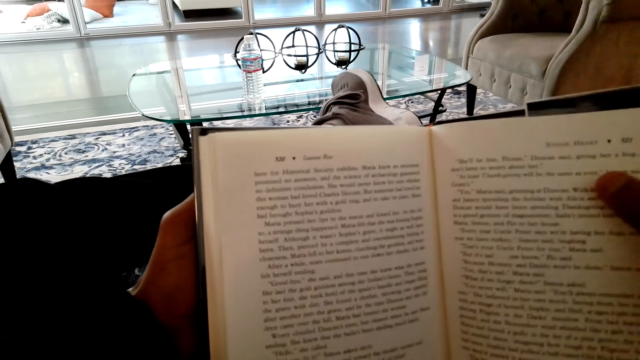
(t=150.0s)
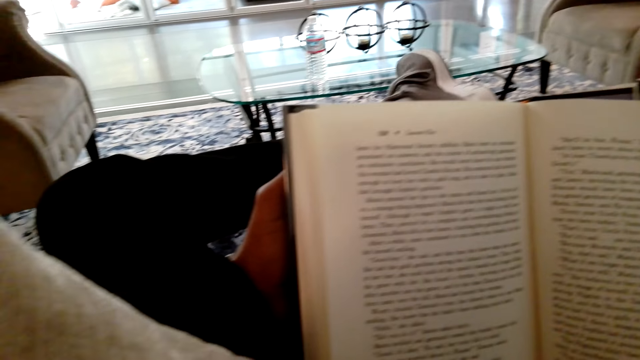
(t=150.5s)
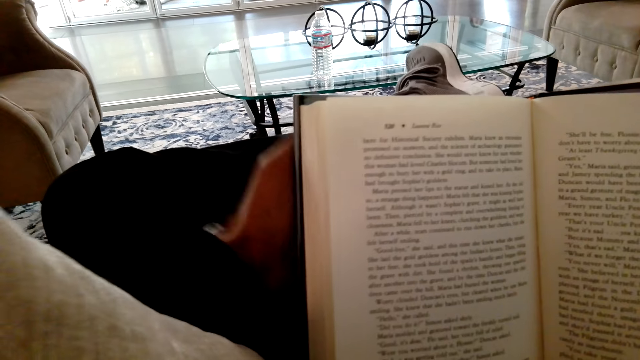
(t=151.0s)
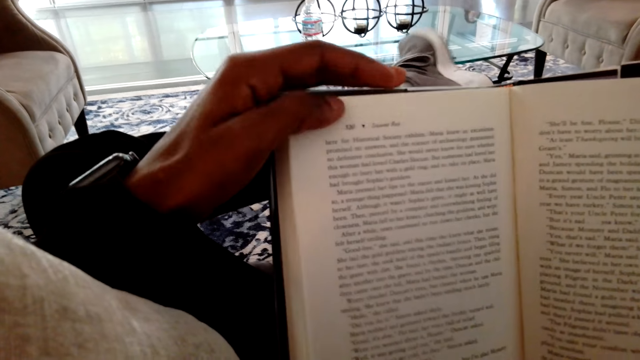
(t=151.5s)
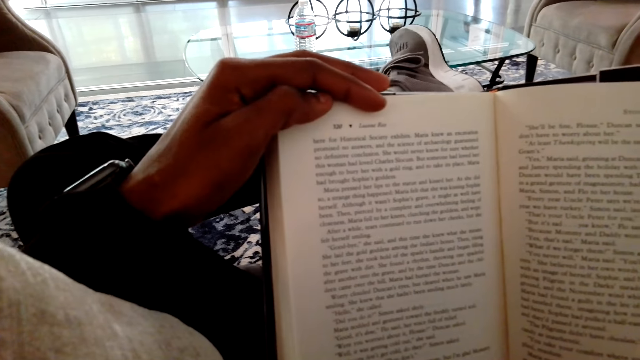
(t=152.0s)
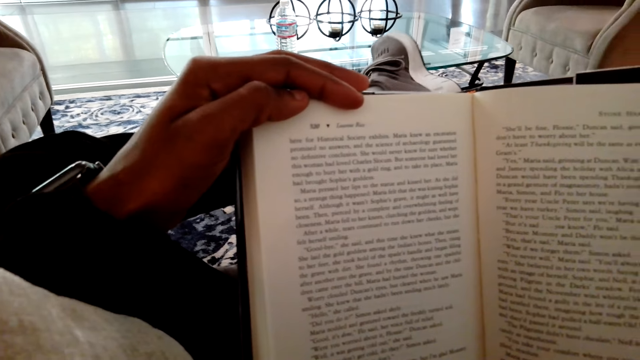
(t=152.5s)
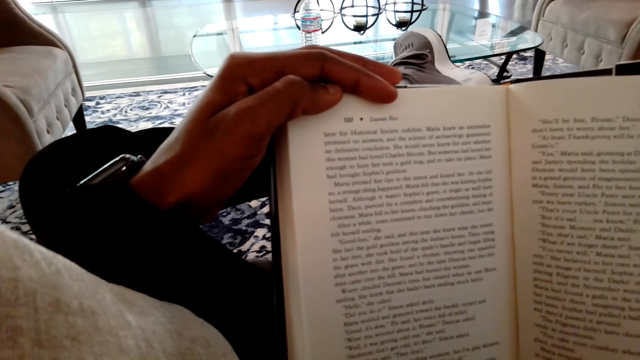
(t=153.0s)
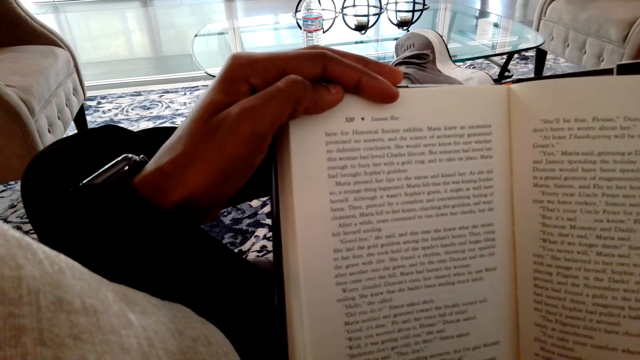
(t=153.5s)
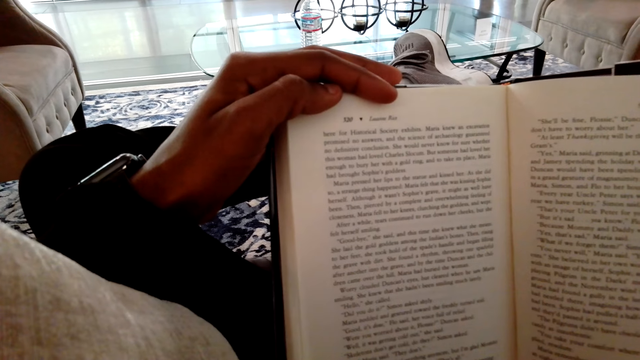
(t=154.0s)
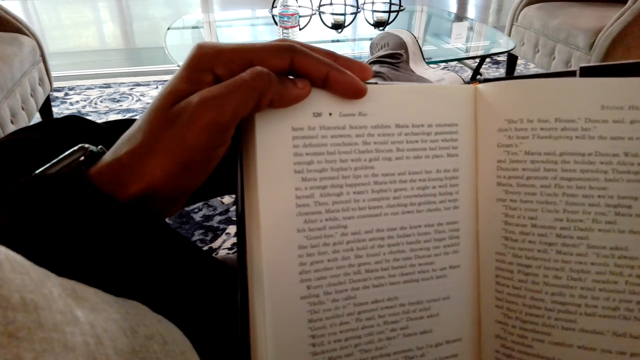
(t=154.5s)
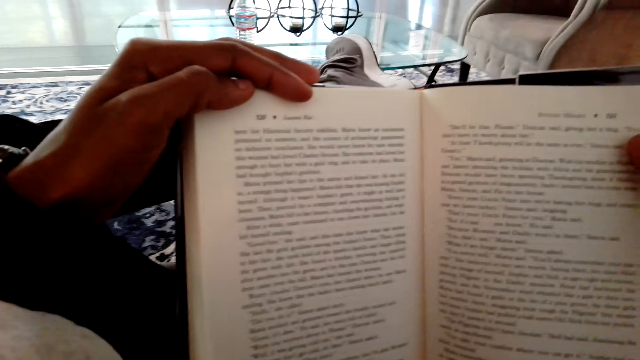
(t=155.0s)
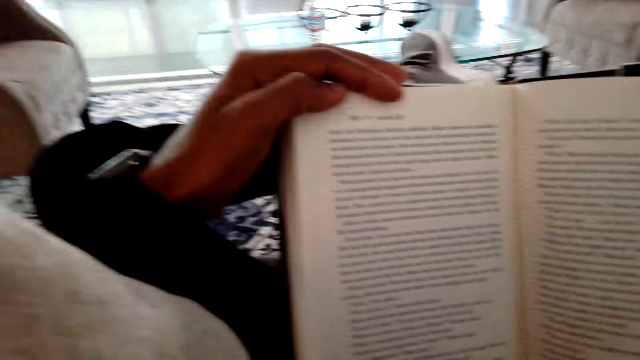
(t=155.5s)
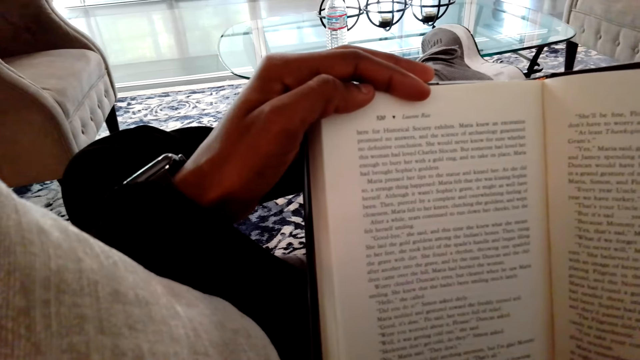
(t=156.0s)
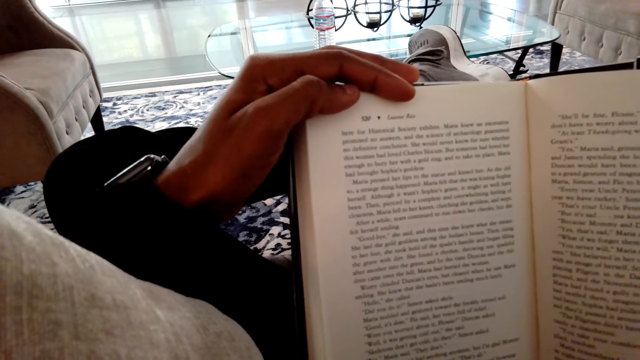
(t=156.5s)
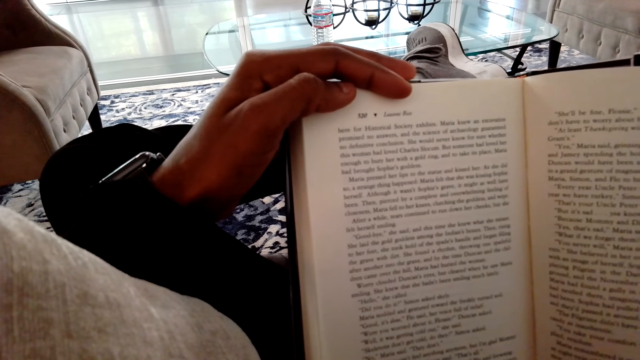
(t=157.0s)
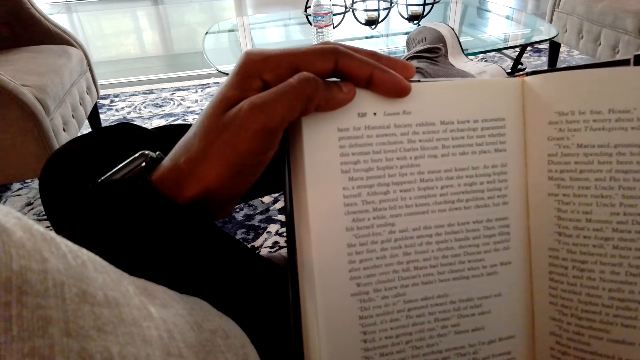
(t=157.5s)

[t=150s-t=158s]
The camera wearer holds the novel well. They read the novel.

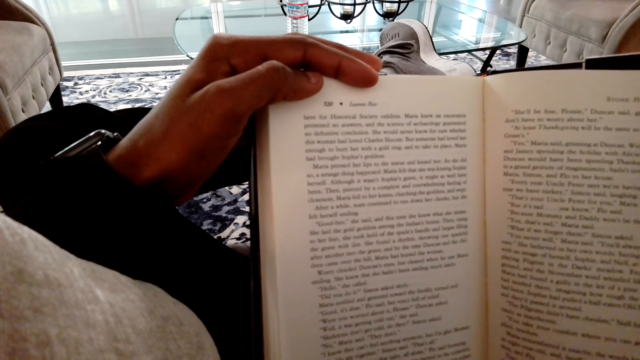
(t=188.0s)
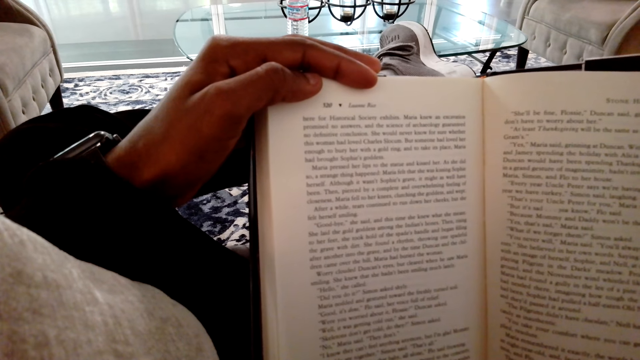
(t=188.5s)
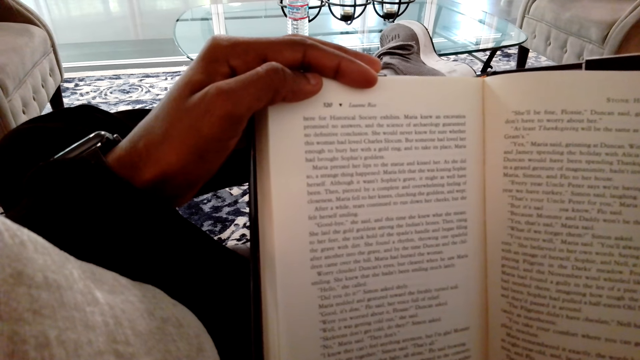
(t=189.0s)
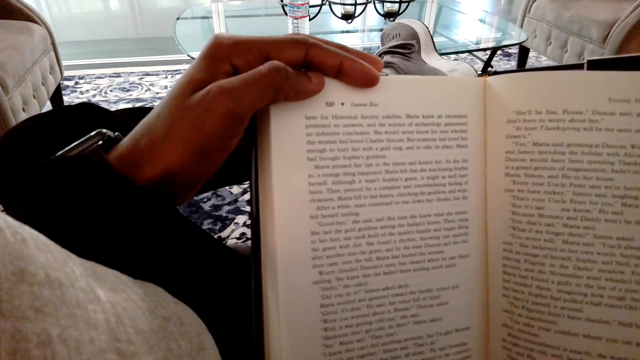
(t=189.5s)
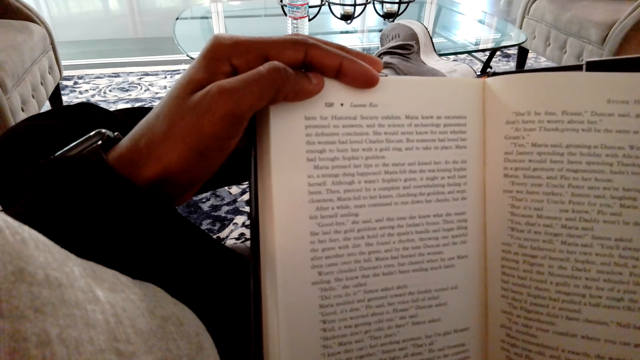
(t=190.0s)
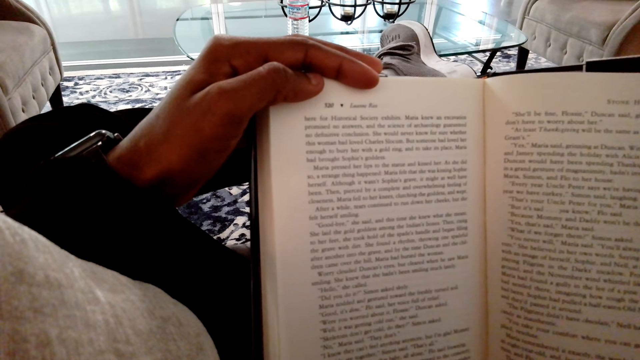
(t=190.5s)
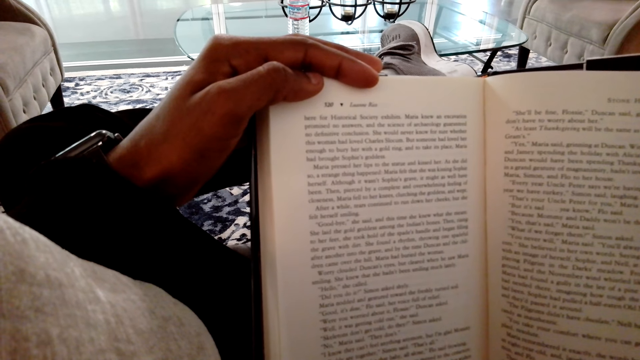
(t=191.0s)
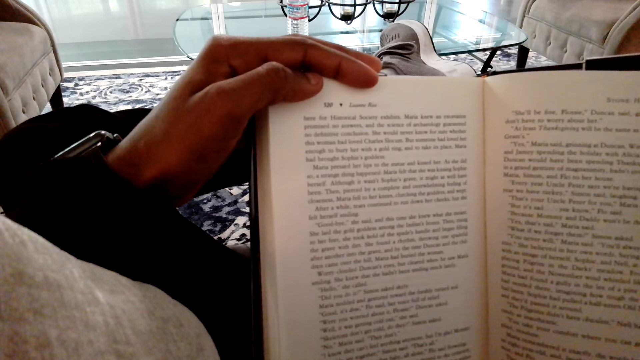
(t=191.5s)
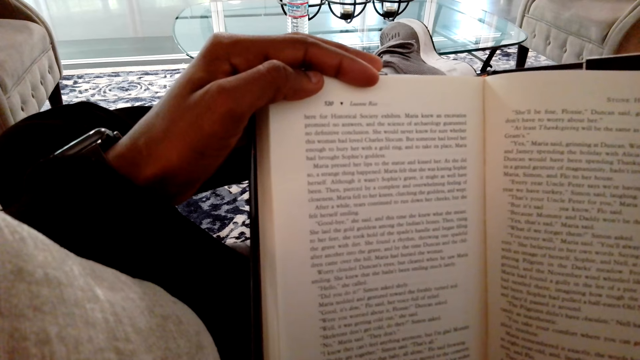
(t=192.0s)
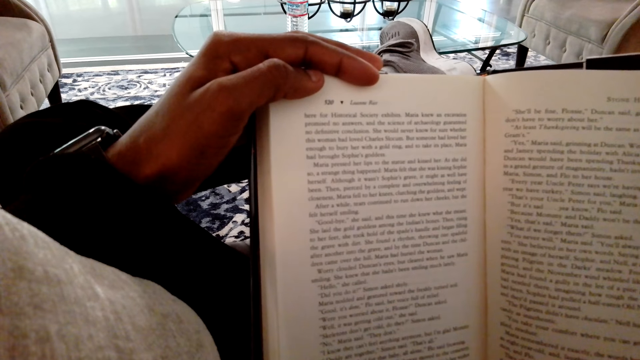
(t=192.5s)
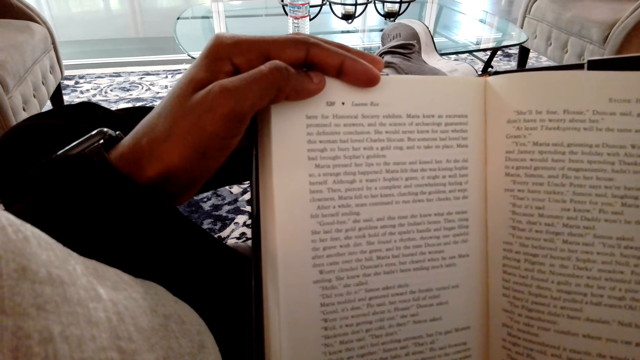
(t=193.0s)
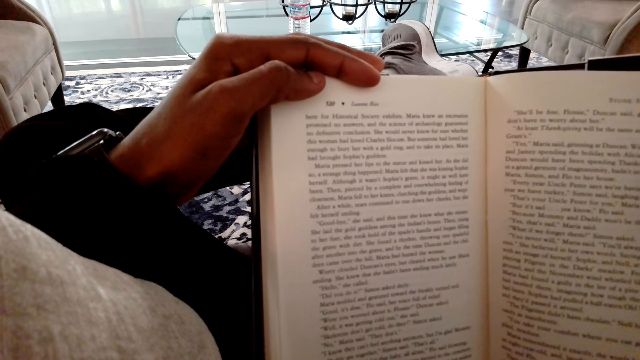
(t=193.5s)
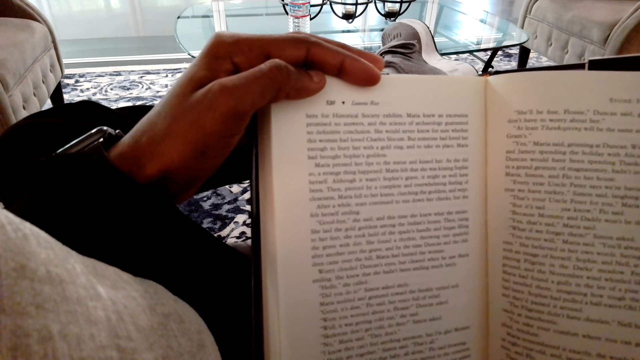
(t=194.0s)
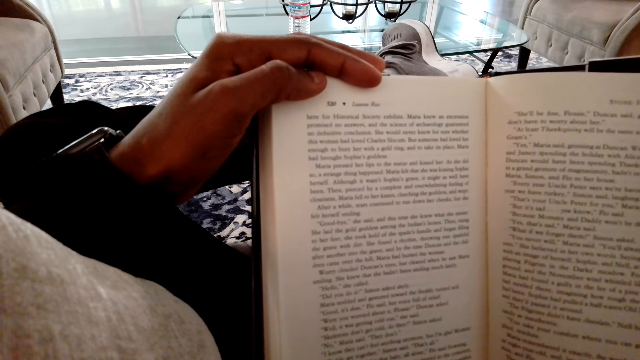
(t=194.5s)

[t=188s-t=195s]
The camera wearer reads the novel.

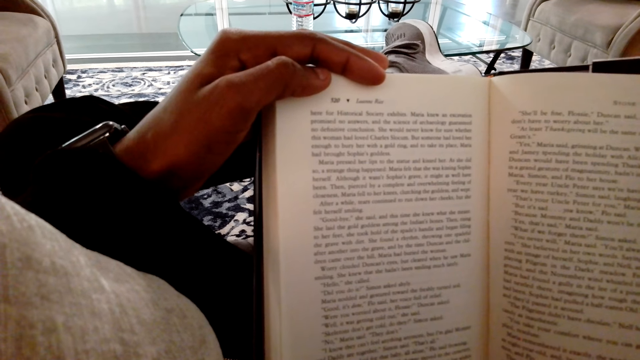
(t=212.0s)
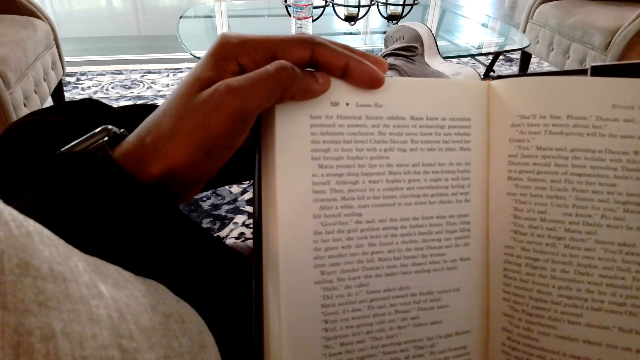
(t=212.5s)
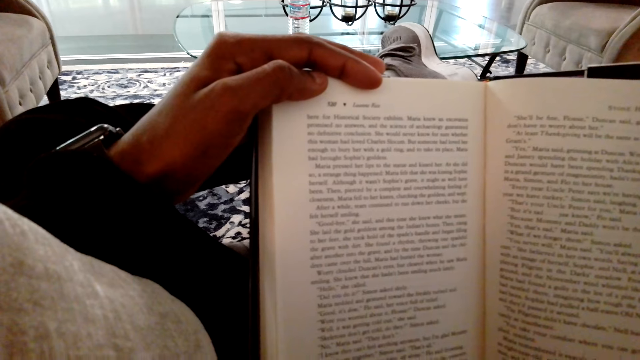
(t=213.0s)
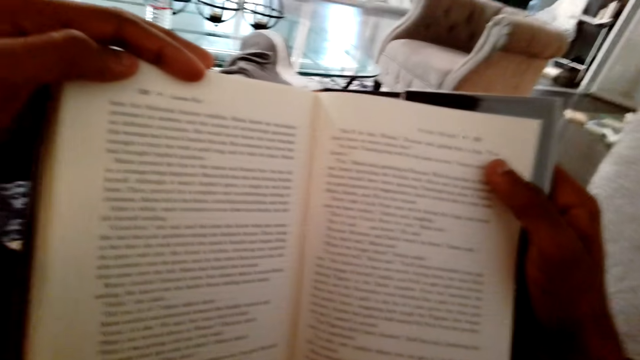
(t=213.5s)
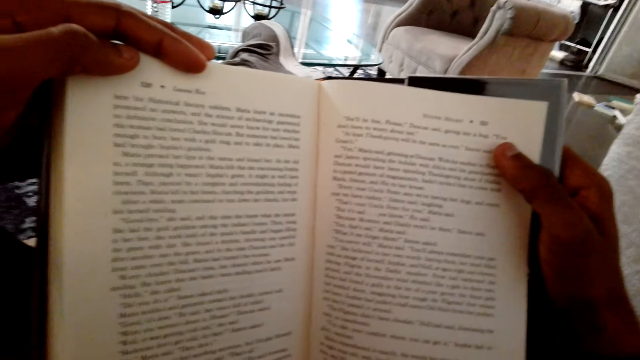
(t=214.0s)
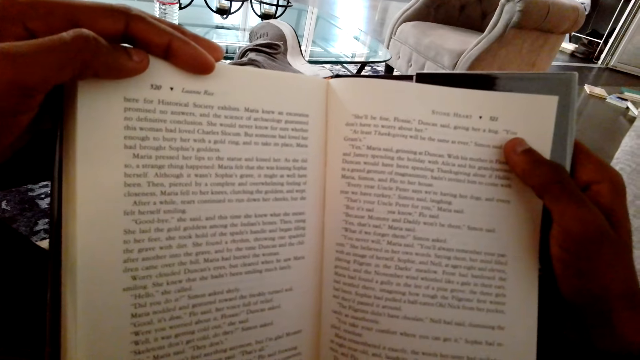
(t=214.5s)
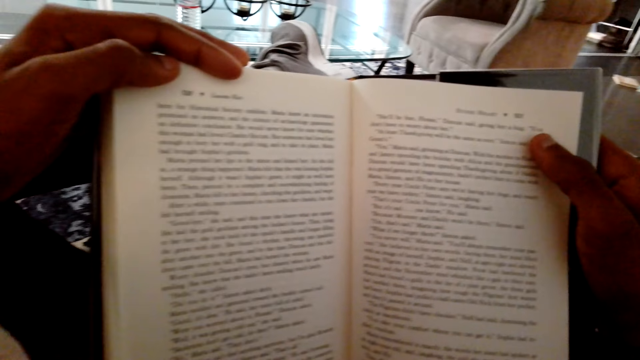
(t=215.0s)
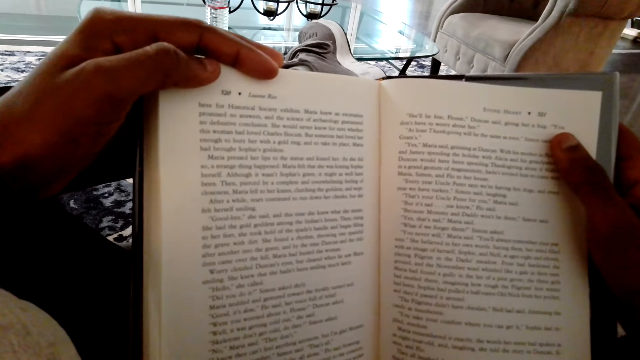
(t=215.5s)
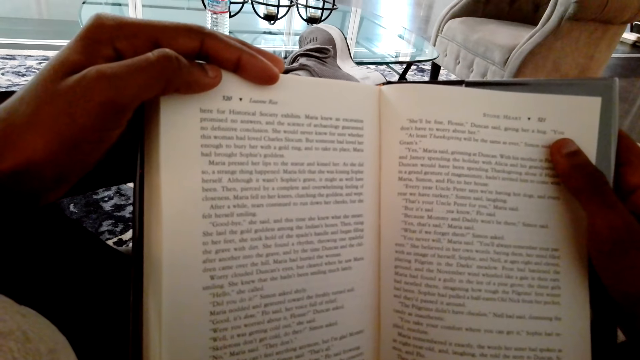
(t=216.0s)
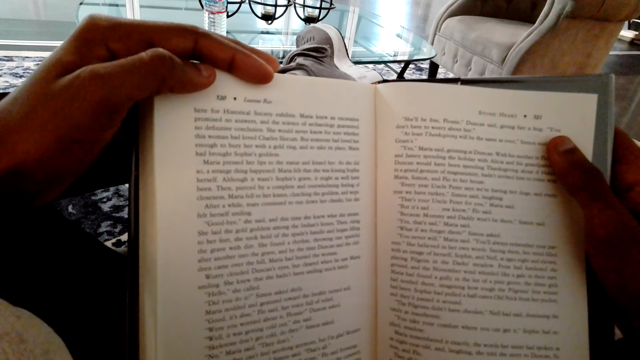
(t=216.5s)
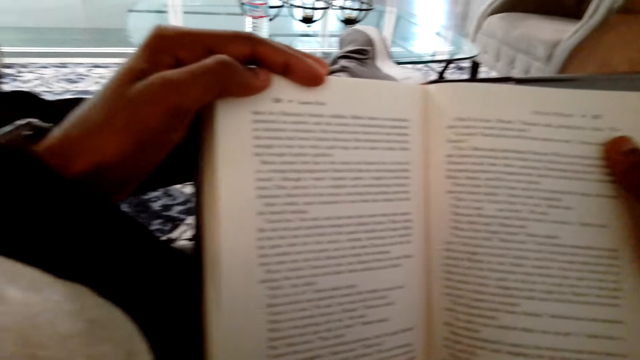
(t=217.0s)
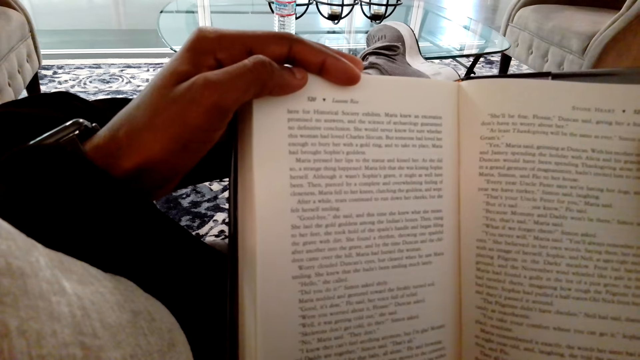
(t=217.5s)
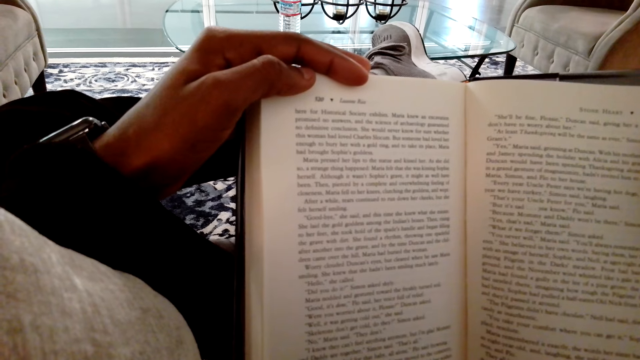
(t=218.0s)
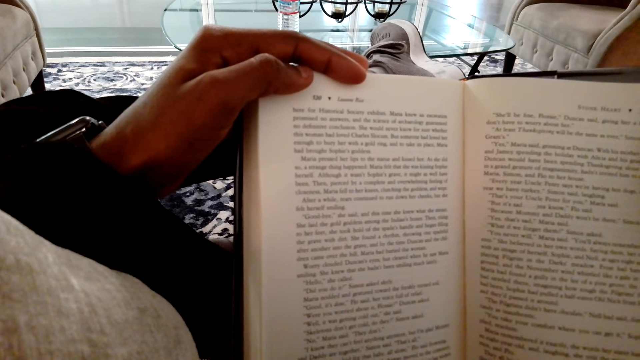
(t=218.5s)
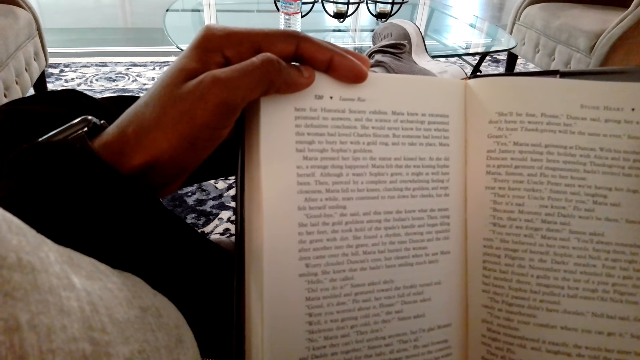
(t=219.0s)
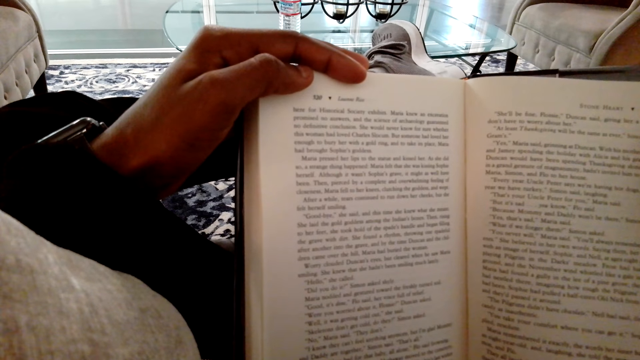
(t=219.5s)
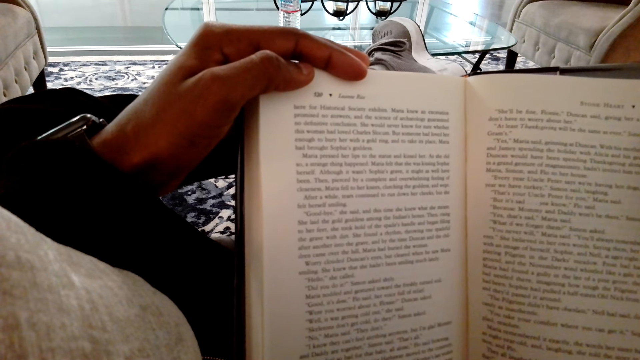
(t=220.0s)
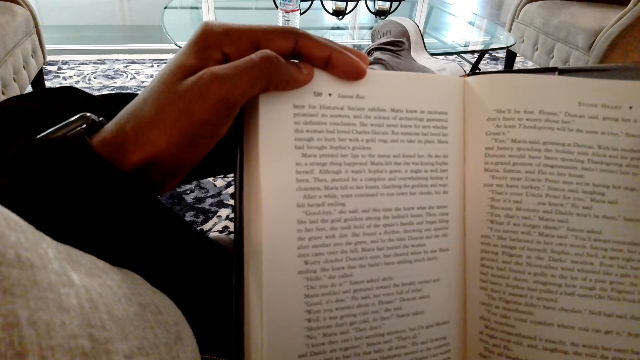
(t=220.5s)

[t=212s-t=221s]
The camera wearer looks around. They read the novel. They move. They read the novel.
